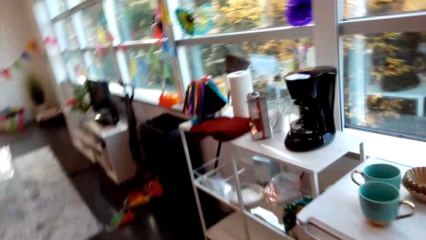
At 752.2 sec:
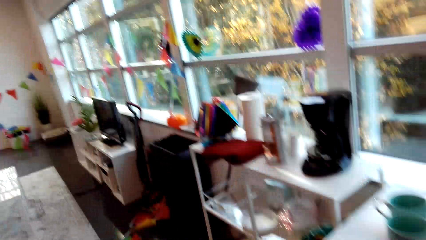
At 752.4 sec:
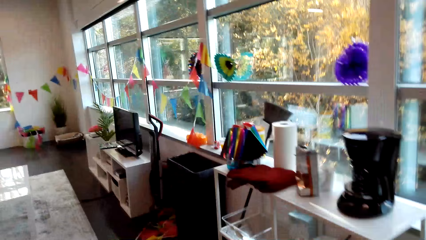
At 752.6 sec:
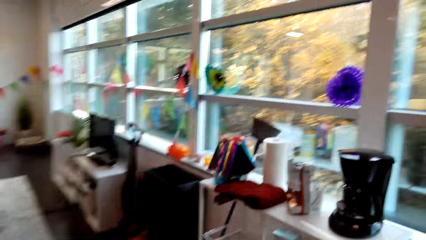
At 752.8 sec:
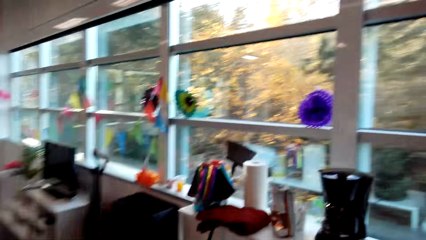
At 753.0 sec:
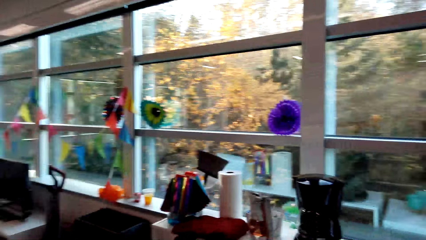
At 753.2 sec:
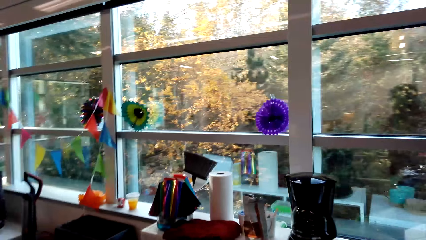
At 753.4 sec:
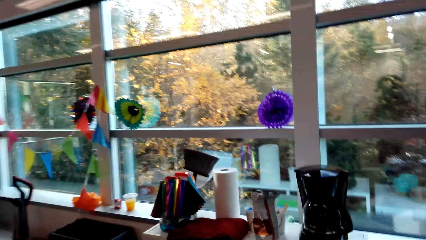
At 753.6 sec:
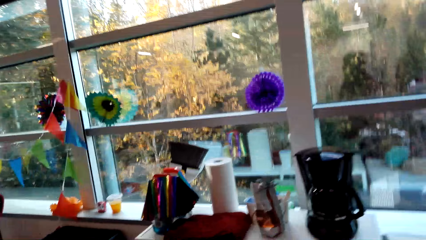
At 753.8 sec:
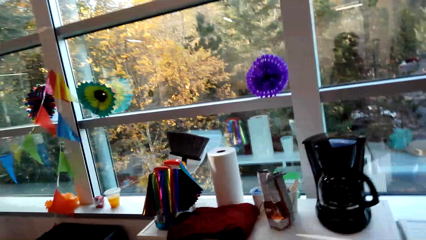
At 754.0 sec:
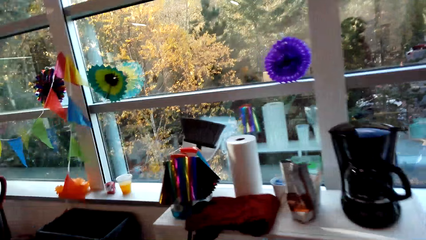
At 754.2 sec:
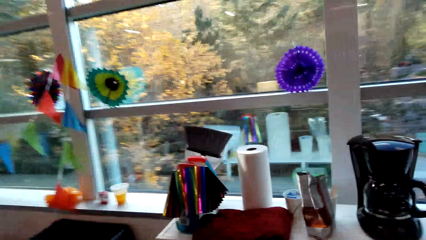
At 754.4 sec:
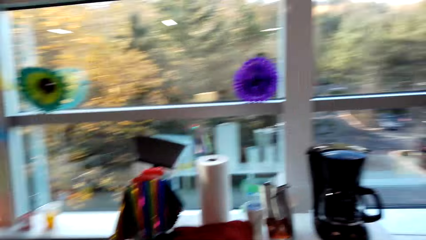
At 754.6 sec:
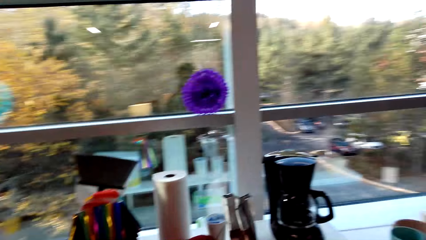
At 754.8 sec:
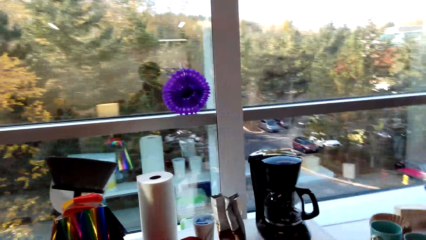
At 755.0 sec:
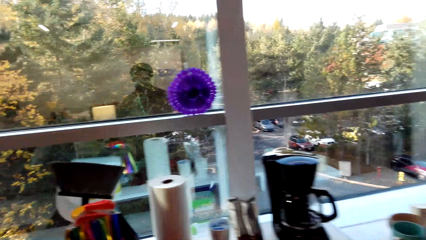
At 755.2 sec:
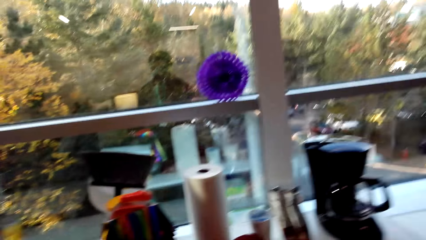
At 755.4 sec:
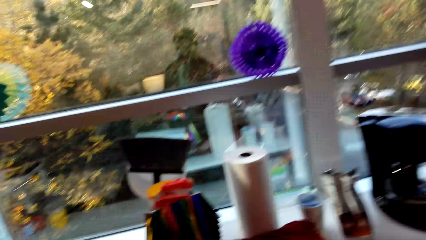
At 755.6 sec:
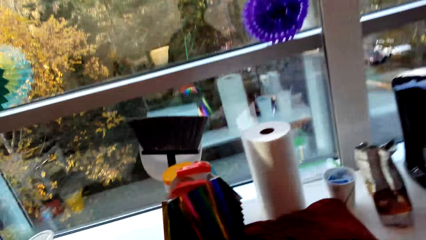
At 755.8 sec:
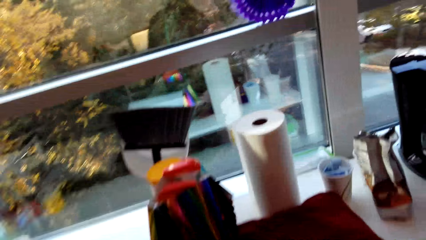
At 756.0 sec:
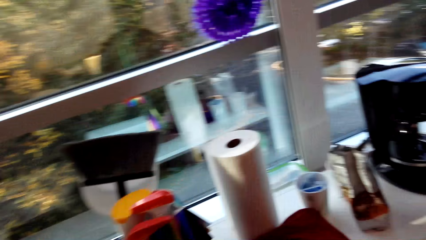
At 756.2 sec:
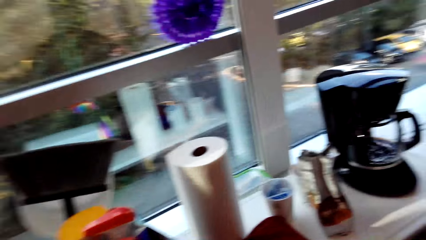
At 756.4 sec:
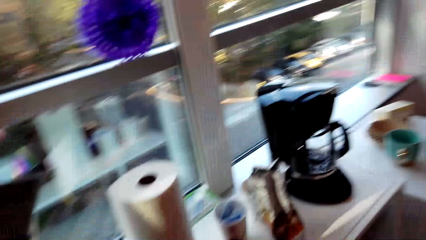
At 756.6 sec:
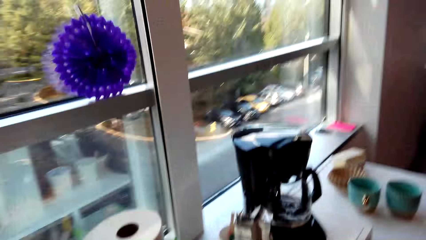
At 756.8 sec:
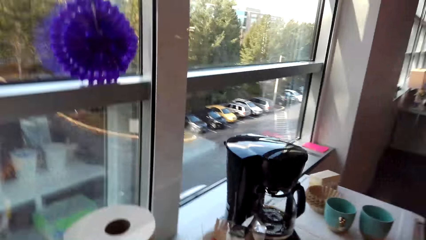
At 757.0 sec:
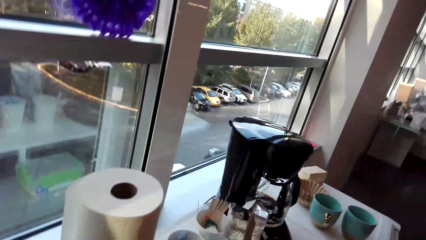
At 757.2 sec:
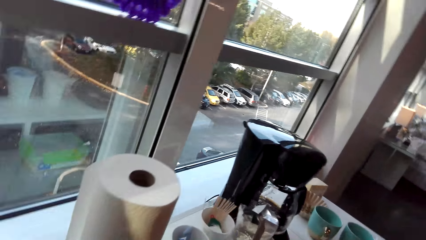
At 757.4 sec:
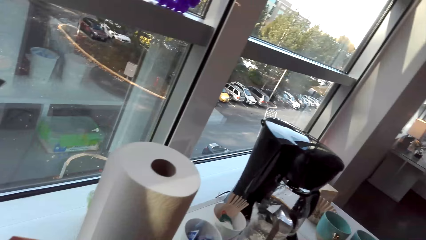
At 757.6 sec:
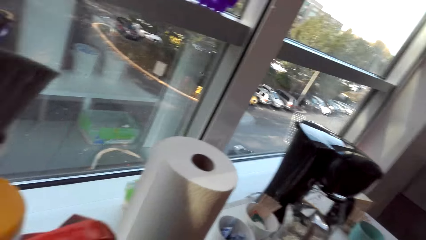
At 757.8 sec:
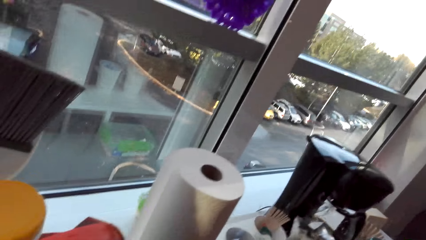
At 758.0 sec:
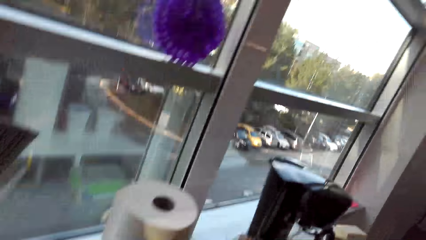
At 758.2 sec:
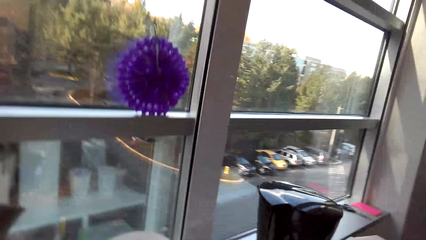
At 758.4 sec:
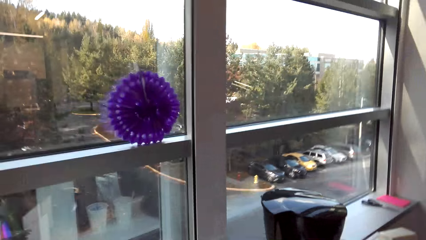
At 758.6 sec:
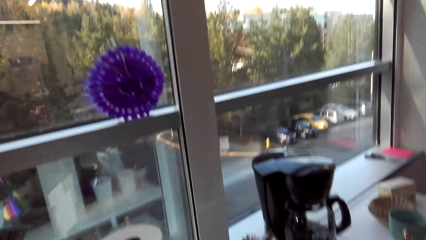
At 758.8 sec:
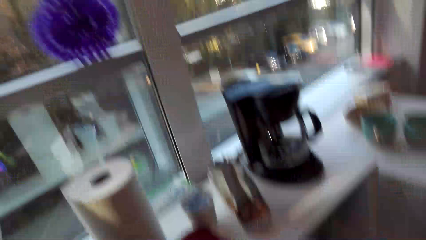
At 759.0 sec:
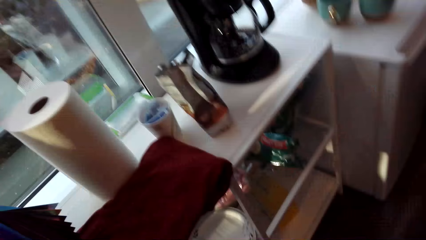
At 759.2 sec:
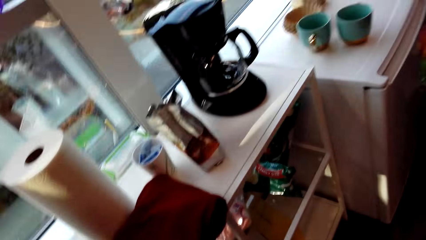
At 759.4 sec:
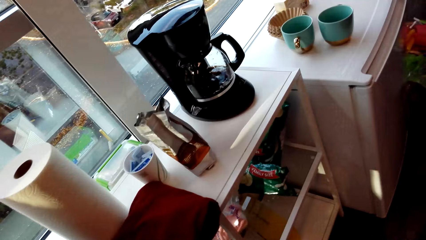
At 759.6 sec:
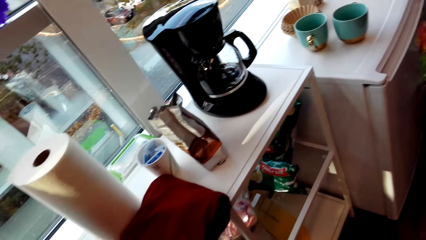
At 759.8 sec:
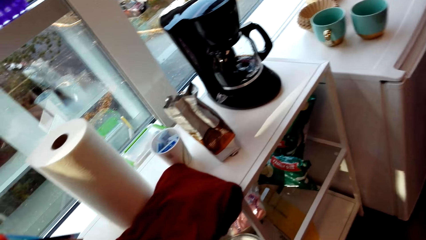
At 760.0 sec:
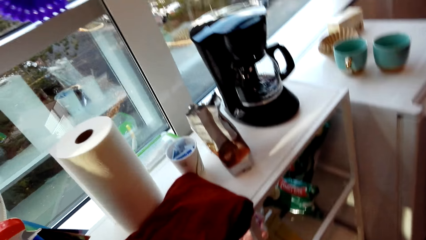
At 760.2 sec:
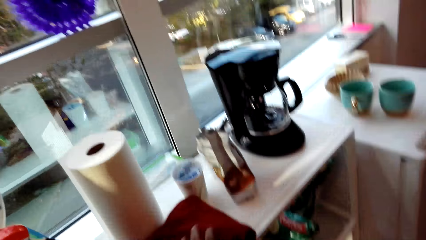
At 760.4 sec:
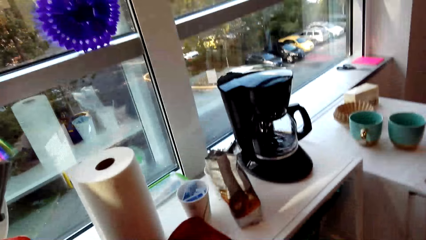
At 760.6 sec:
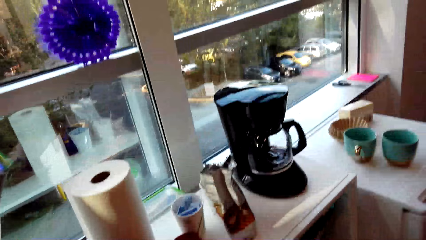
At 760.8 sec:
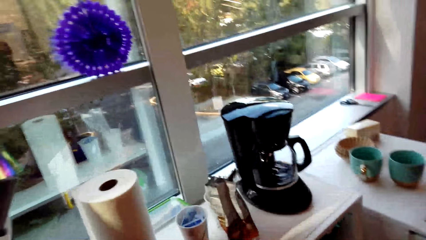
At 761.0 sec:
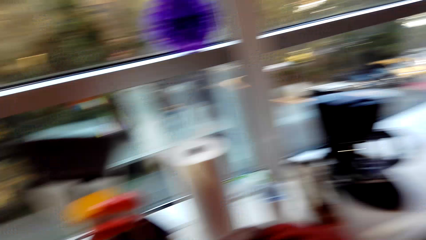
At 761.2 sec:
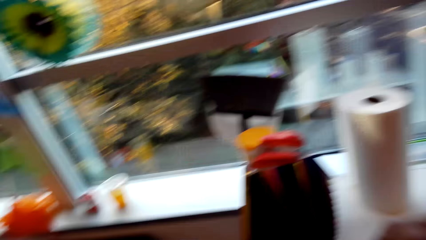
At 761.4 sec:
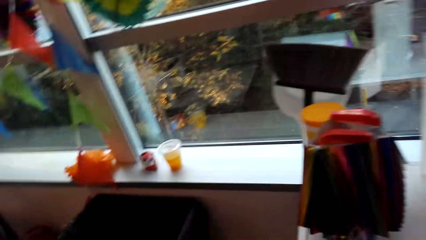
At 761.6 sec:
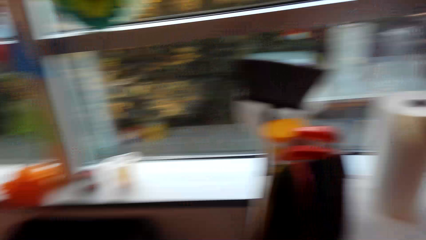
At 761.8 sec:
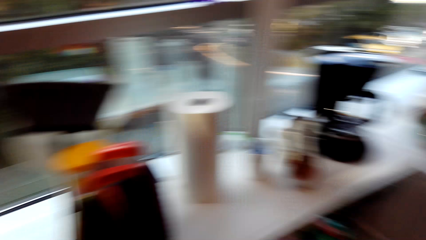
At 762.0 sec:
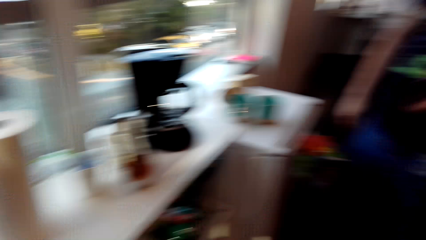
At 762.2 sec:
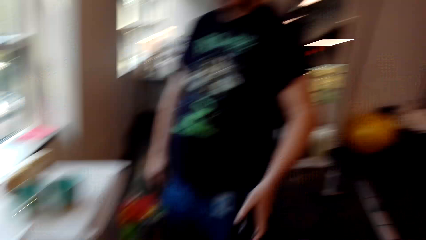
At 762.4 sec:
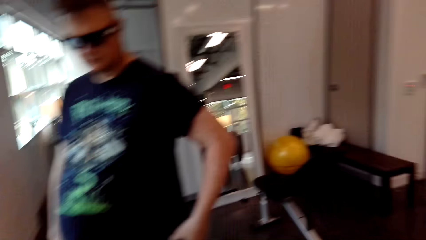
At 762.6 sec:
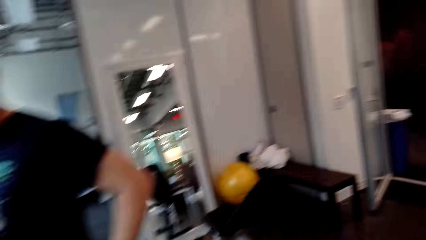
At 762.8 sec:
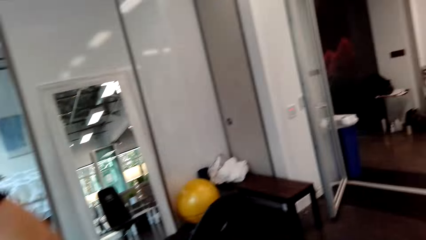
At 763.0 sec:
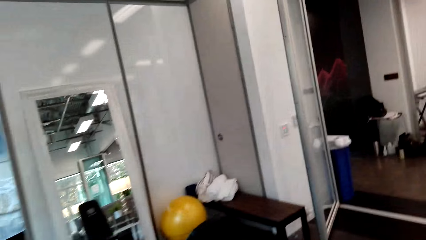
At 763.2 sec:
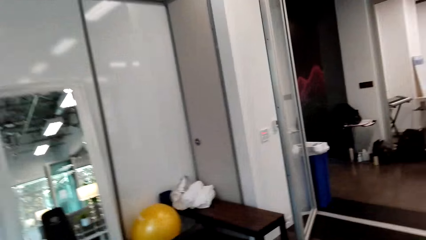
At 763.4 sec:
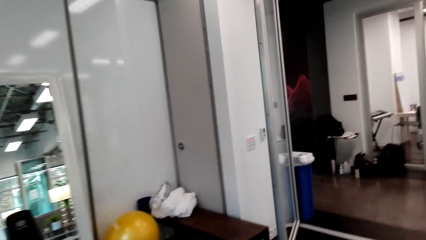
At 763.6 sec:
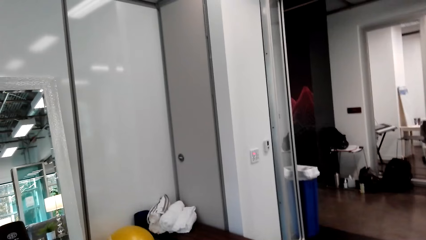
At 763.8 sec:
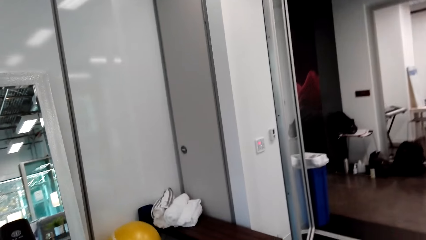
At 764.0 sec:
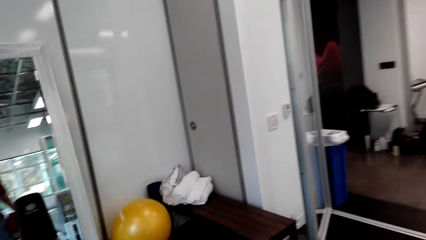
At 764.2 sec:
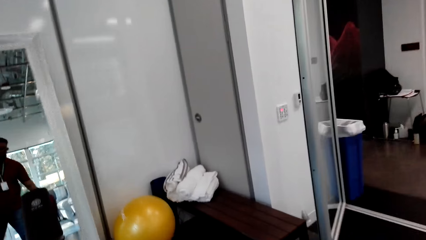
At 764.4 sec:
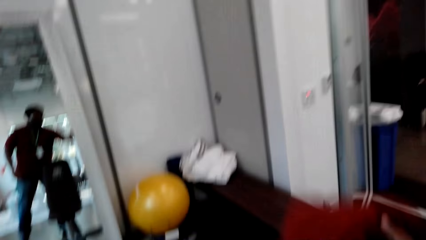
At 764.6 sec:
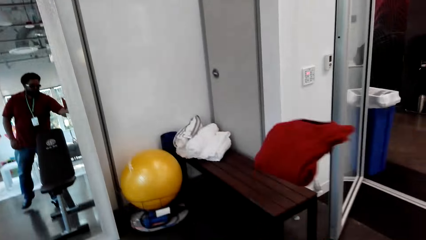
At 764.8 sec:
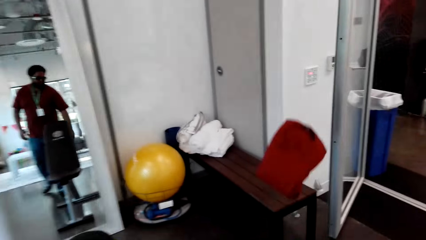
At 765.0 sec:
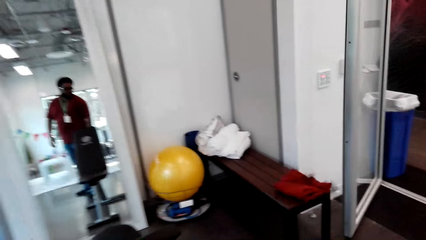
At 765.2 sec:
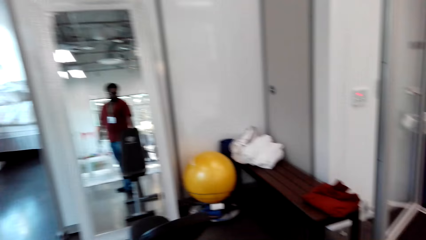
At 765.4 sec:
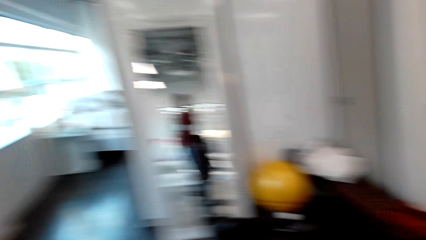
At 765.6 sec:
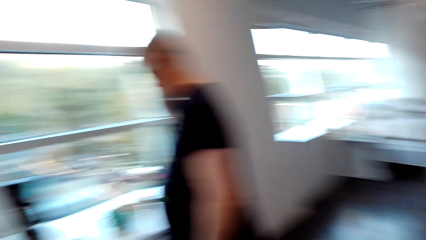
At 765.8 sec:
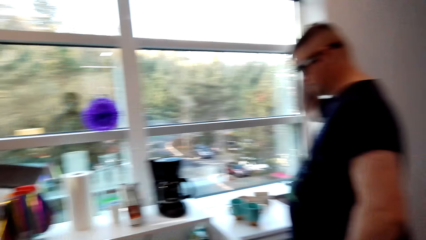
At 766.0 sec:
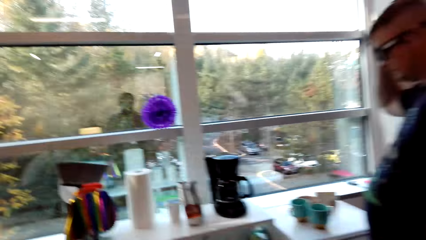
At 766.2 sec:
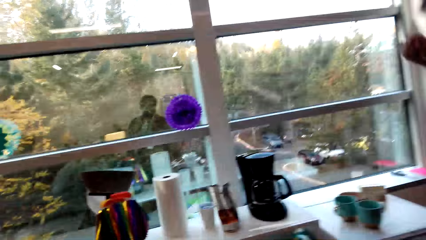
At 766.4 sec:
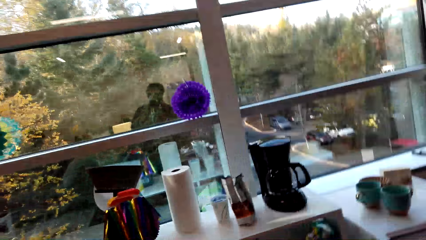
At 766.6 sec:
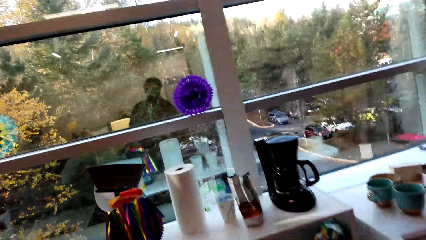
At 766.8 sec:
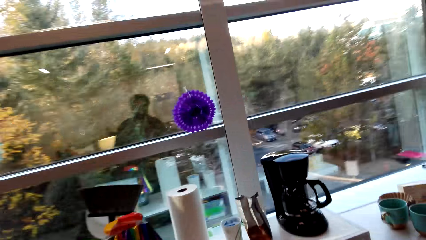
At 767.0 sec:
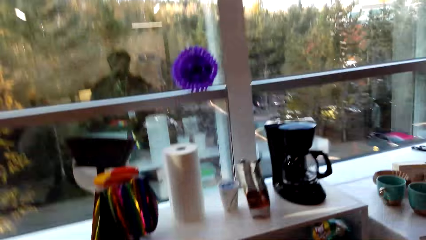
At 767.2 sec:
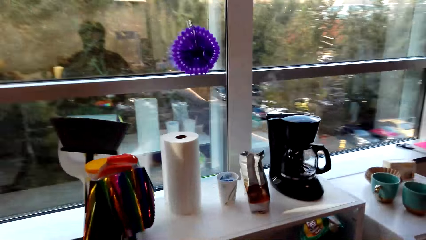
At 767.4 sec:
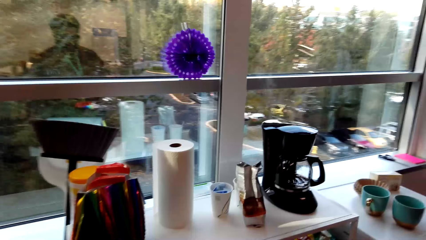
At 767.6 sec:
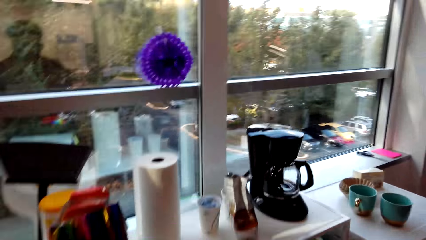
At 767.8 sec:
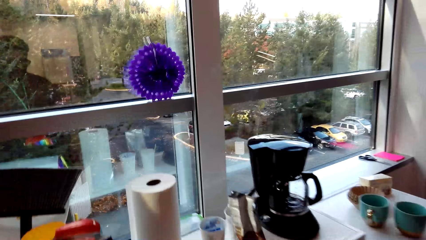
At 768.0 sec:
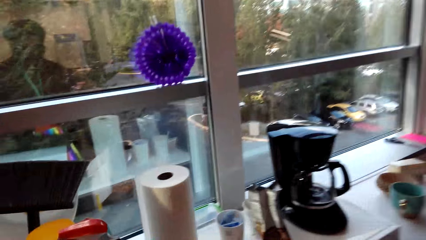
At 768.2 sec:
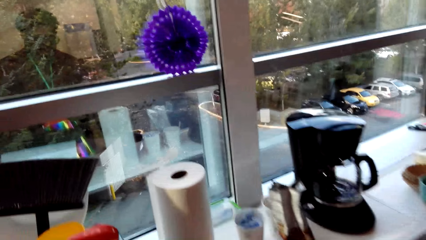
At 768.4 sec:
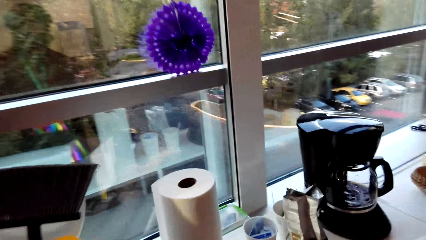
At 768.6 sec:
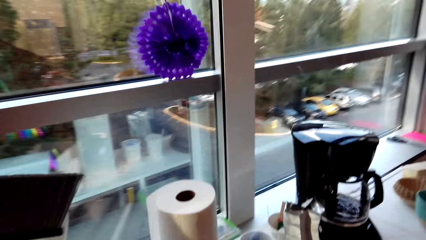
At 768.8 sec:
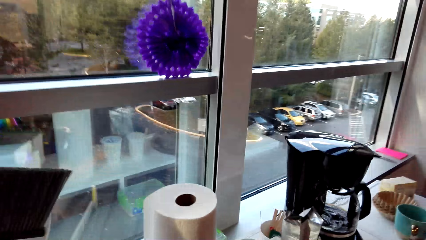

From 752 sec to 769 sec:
The camera wearer picks up a cloth on a counter. They move around the room. They throw the cloth on a bench in the room. They move across the house to the counter.
